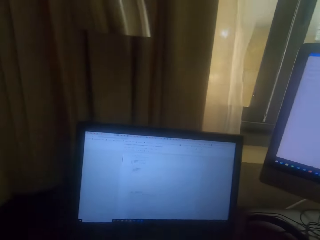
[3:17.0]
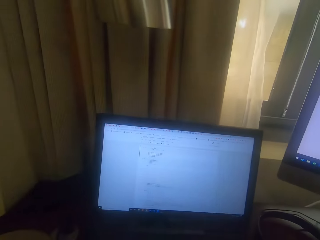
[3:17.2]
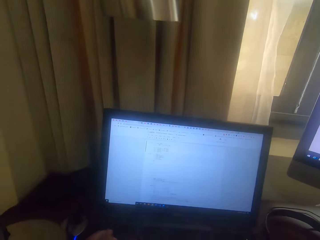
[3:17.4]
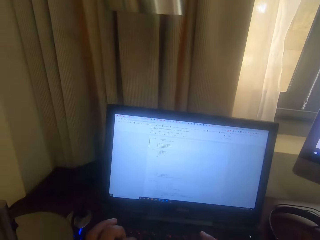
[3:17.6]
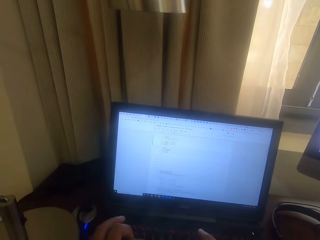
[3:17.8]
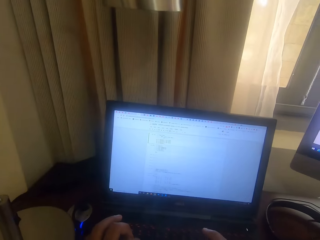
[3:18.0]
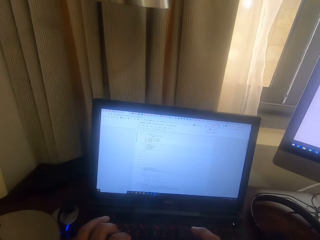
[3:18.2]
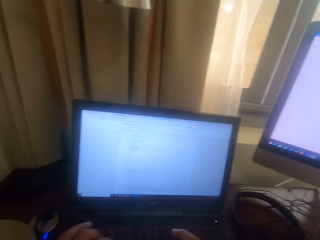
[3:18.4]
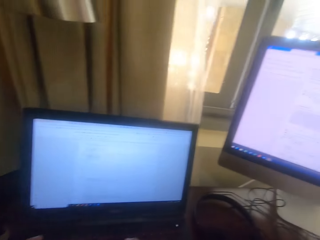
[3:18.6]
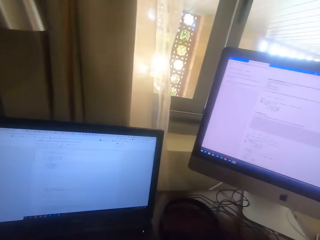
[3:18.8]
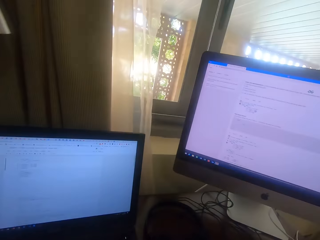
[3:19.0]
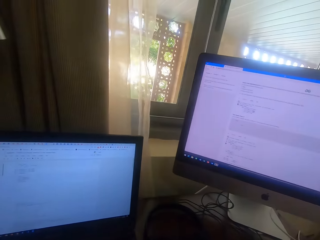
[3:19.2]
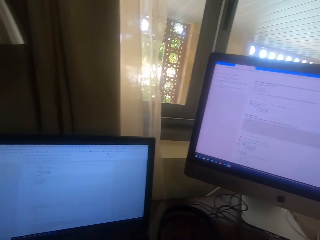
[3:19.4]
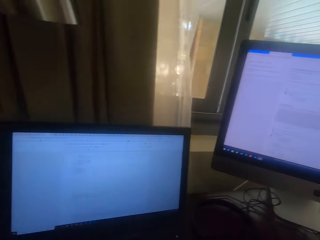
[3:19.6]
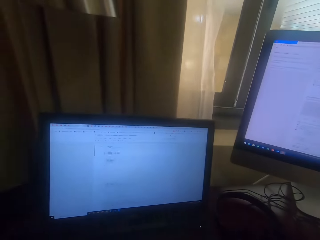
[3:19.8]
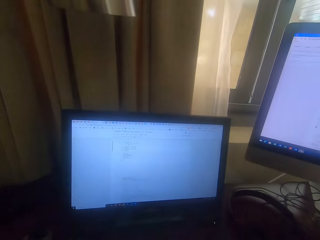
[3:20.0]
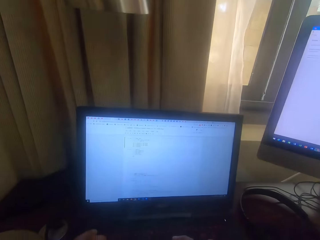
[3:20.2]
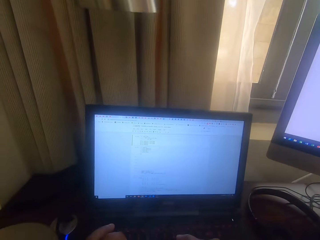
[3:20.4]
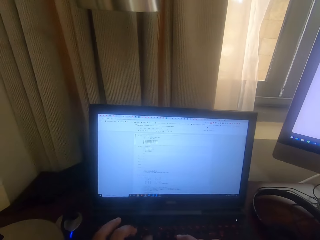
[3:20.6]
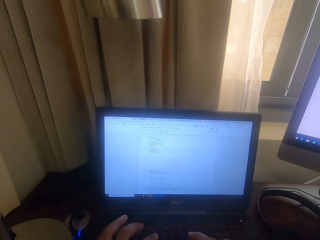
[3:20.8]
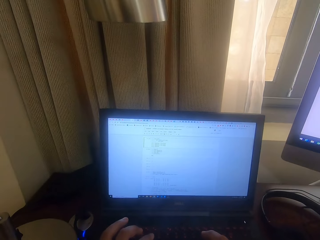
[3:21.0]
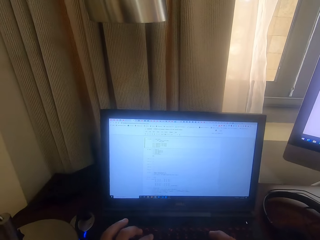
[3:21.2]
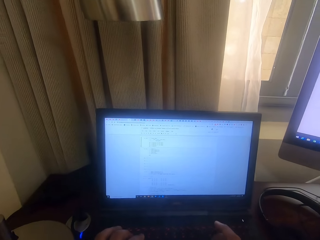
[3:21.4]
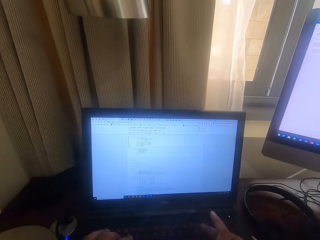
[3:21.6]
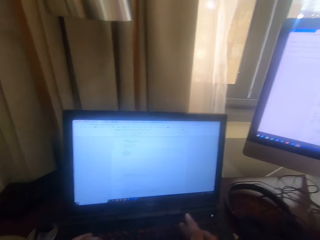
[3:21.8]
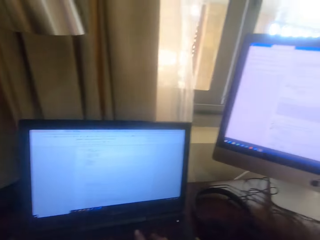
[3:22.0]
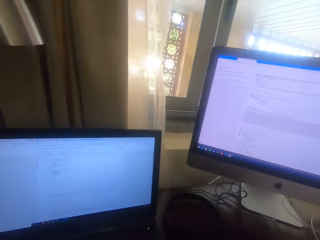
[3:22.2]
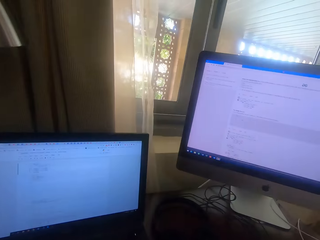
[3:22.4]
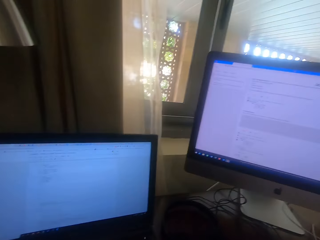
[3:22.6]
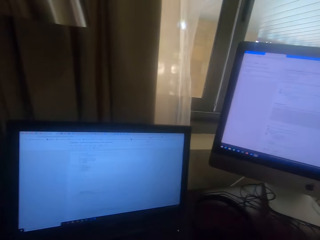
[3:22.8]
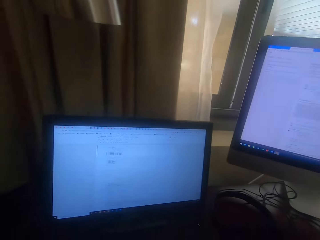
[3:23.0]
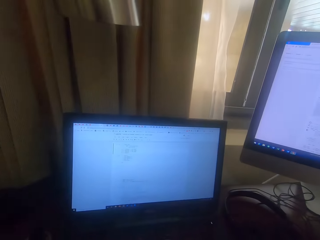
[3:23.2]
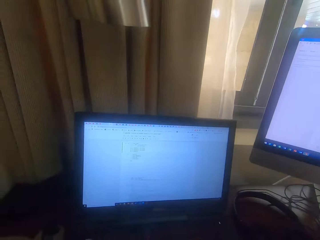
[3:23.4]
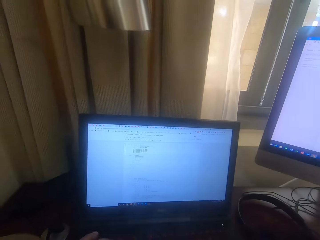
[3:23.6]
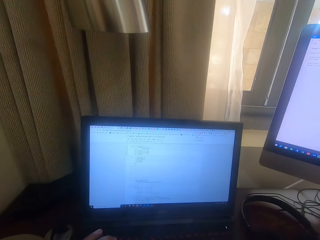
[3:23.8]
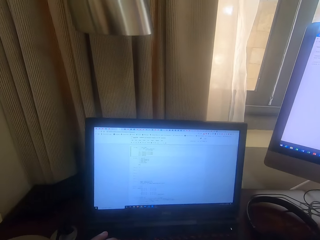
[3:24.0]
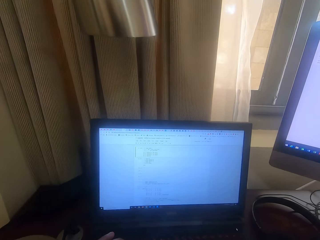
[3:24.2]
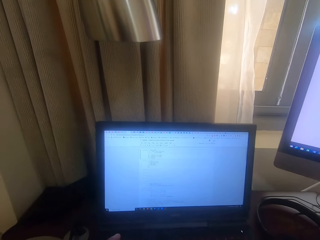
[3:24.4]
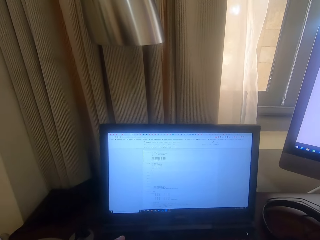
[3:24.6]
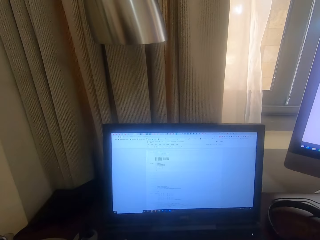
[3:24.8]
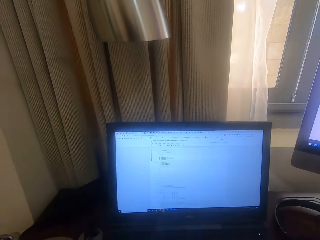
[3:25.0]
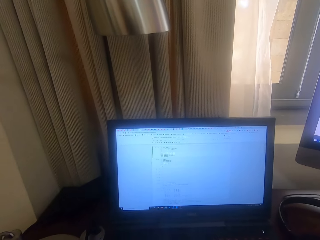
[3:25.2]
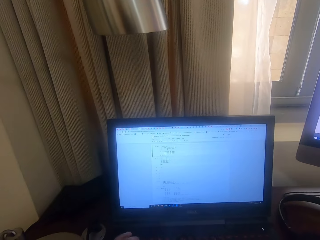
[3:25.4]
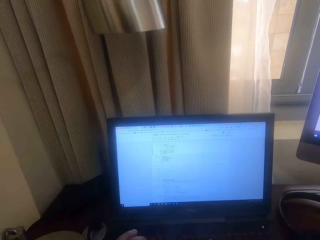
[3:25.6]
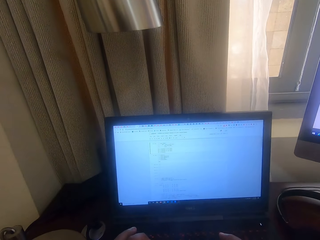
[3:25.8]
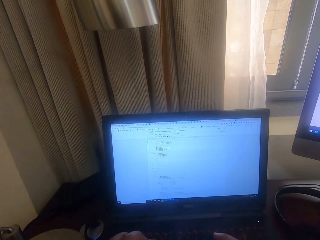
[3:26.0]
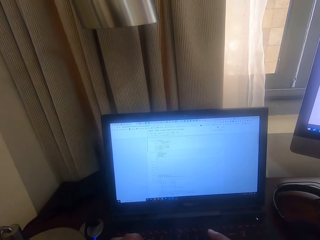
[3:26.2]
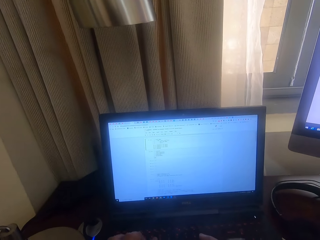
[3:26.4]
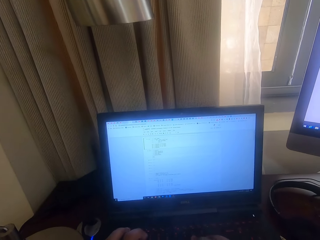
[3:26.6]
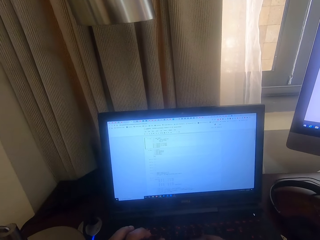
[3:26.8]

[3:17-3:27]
The camera wearer looks round. They type on the laptop.

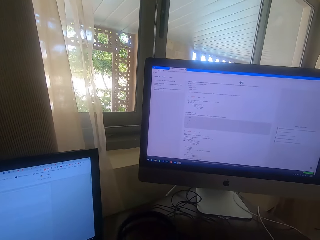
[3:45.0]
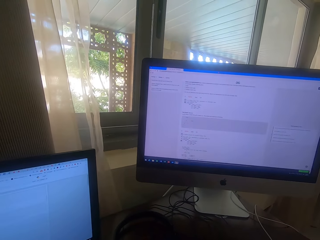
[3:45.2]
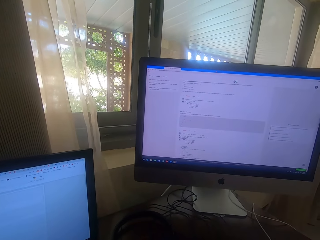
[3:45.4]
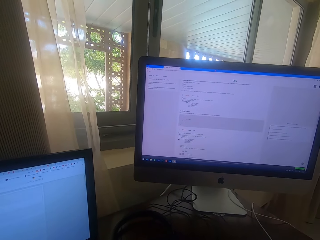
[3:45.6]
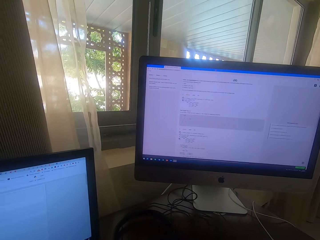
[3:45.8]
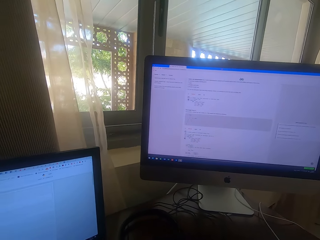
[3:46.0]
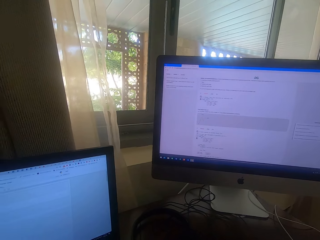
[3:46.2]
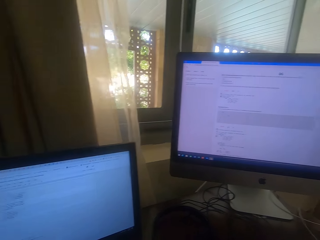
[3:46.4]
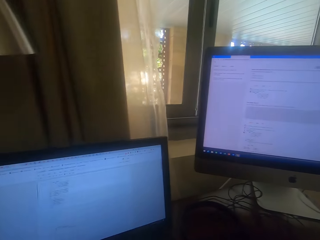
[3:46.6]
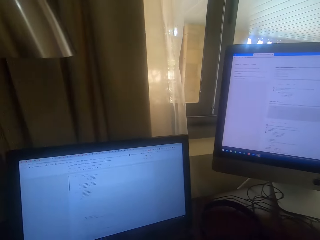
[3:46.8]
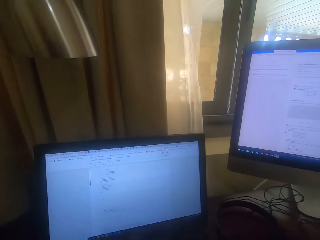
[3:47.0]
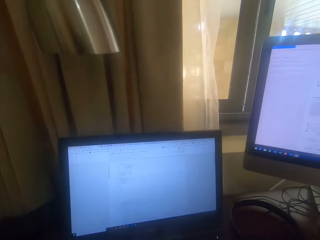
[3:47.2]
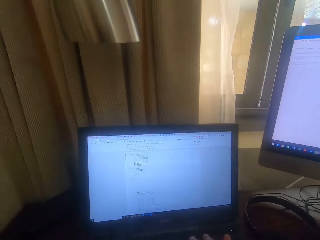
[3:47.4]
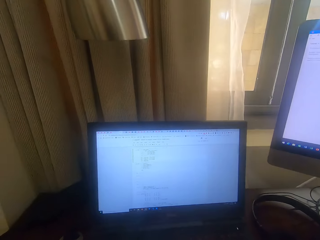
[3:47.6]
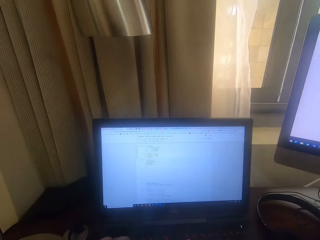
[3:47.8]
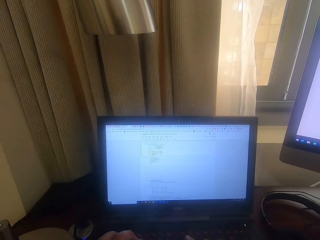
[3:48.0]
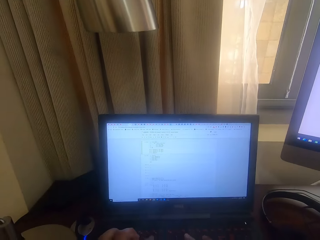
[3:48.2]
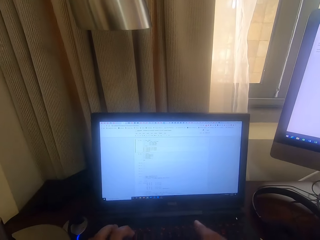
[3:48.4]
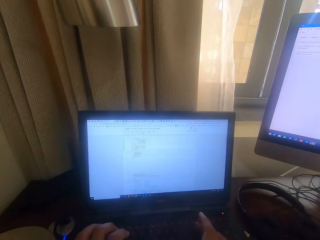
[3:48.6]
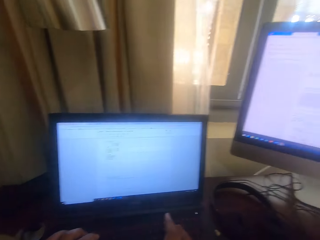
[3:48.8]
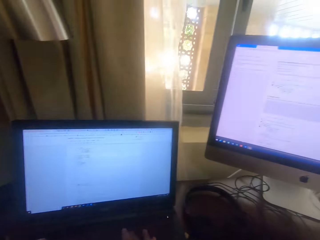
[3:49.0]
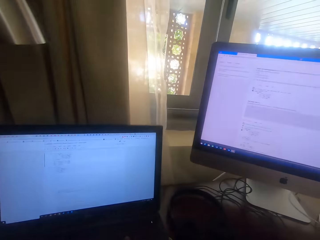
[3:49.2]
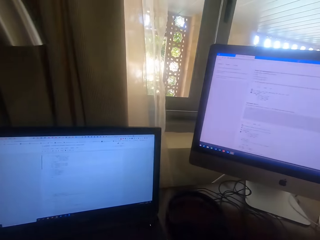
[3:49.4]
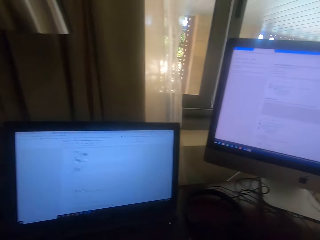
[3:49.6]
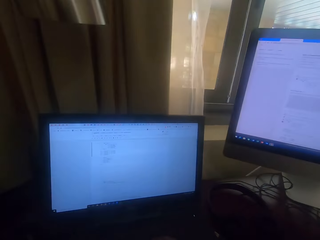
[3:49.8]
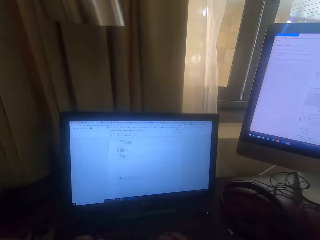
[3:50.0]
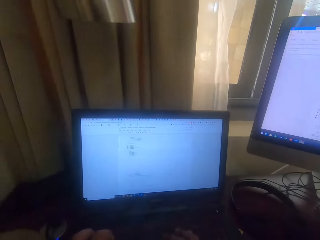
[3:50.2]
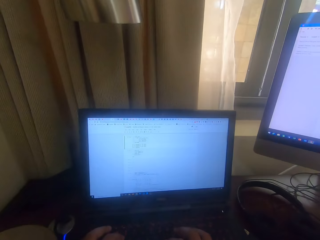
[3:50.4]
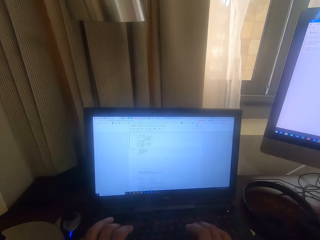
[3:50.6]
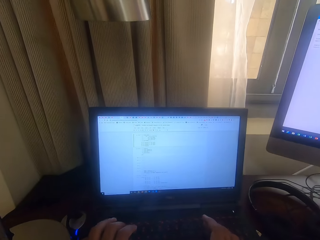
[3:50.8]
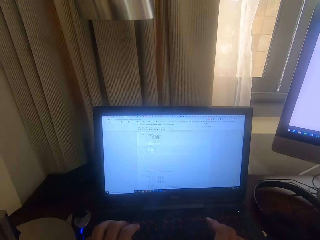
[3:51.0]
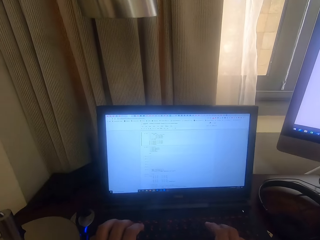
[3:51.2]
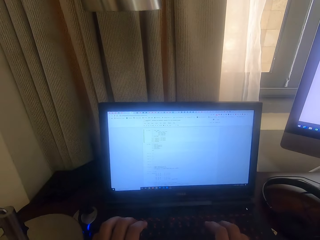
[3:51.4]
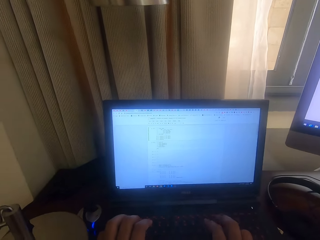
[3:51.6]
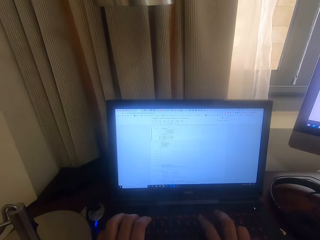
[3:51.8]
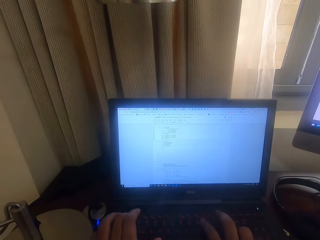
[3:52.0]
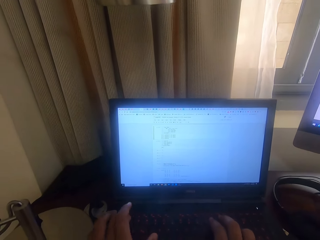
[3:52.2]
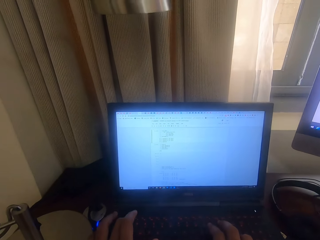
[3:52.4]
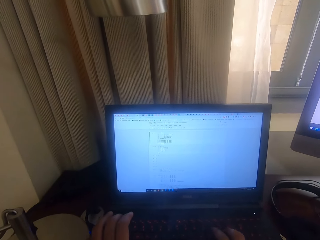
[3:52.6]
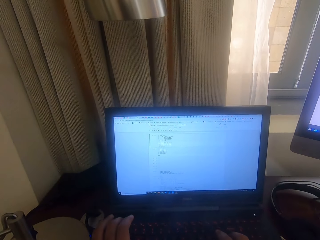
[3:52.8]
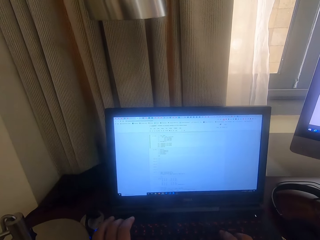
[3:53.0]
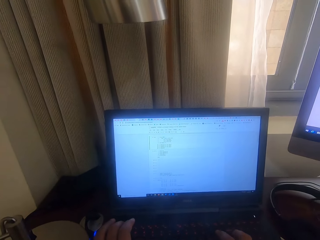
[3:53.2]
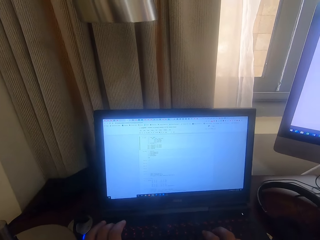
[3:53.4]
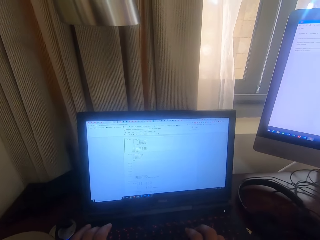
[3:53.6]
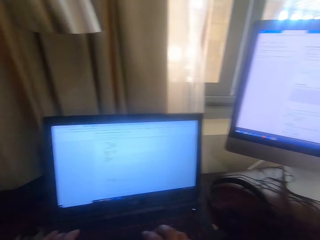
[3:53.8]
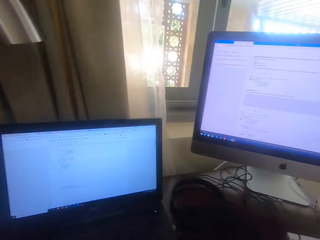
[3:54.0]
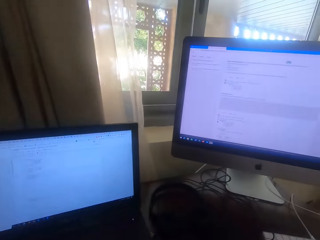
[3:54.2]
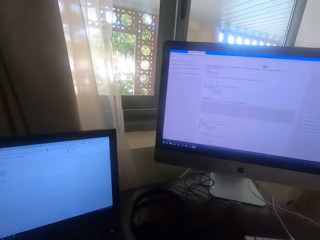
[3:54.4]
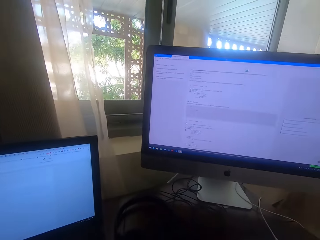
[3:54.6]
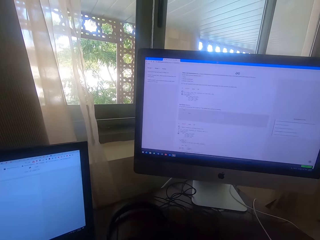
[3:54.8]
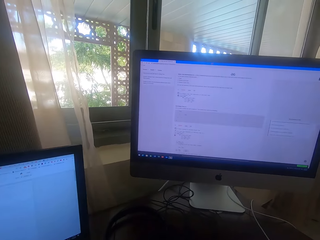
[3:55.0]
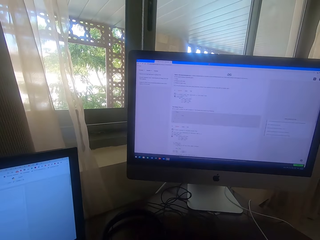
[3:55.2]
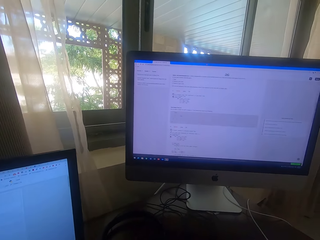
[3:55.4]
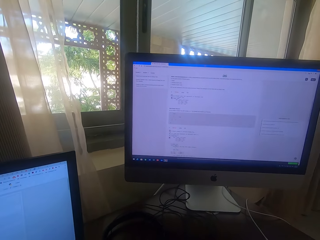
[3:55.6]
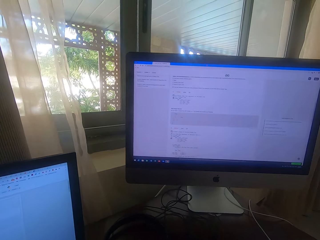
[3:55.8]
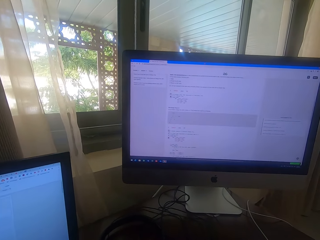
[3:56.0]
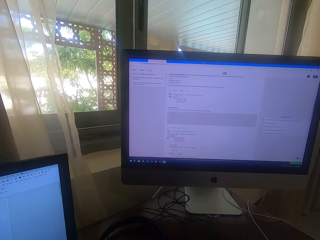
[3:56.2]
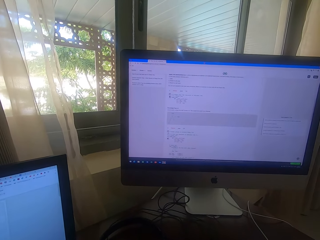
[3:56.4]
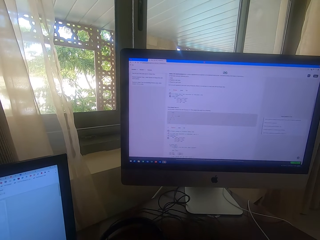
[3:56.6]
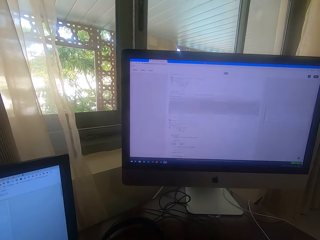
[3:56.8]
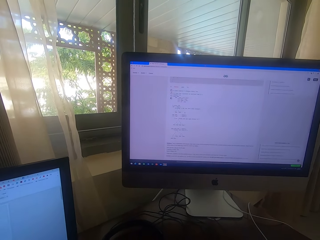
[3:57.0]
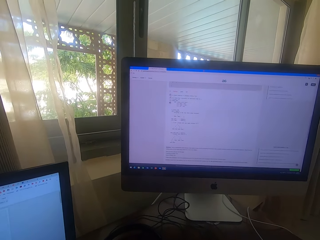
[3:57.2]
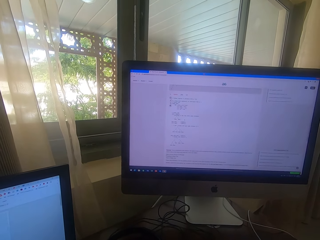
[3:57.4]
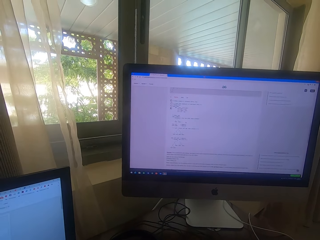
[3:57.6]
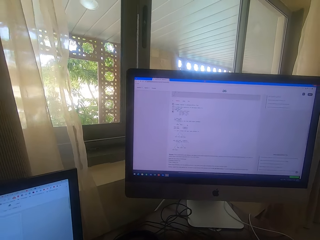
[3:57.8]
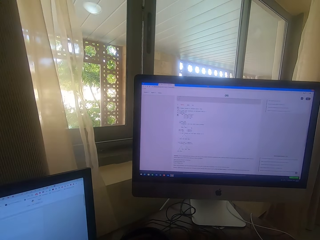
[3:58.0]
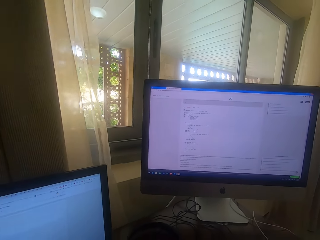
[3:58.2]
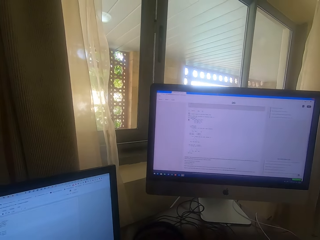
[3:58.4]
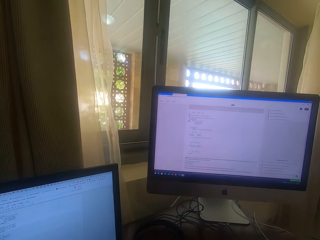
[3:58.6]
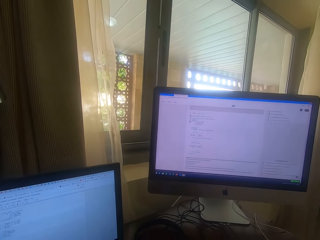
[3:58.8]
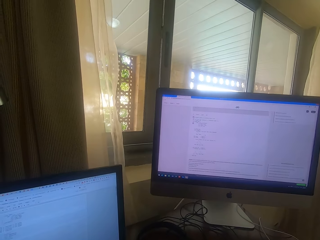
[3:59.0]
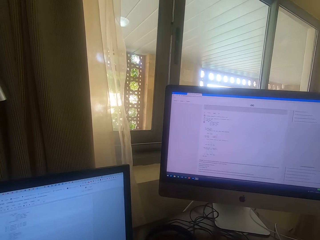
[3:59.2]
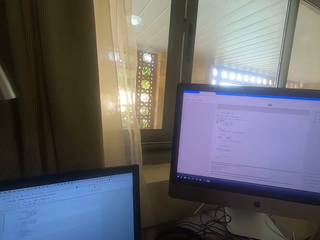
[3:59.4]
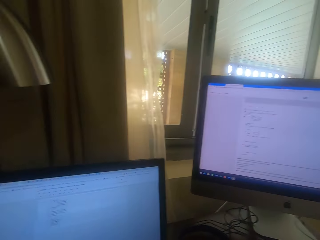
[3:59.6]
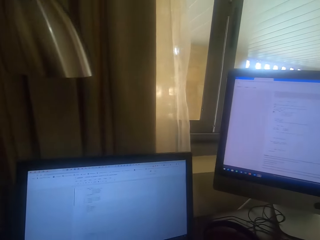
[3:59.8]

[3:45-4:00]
The camera wearer looks round. They type on the laptop and operate the computer.
